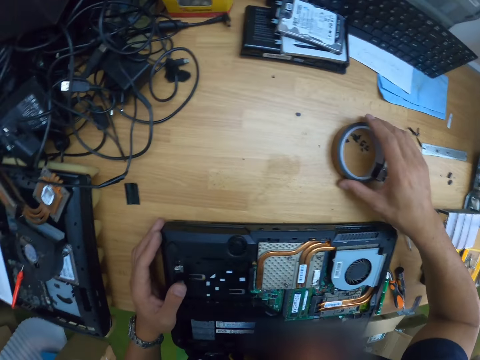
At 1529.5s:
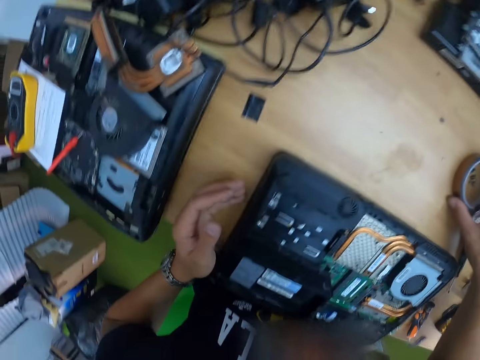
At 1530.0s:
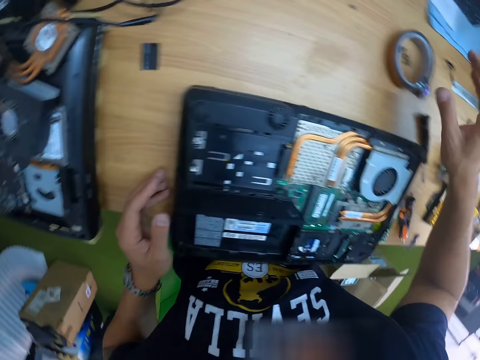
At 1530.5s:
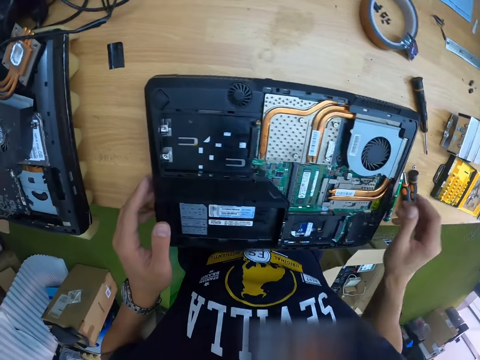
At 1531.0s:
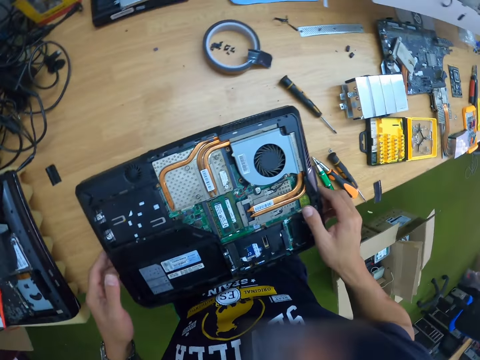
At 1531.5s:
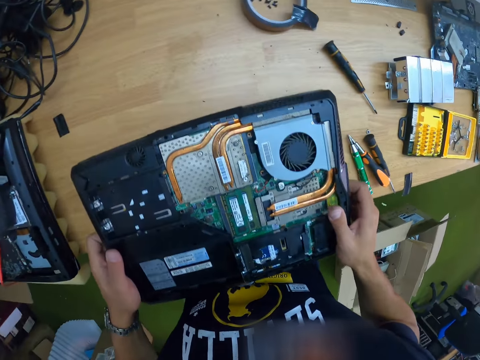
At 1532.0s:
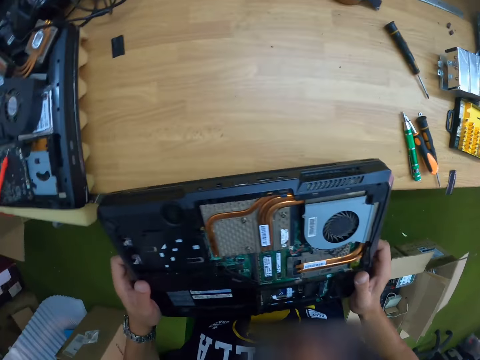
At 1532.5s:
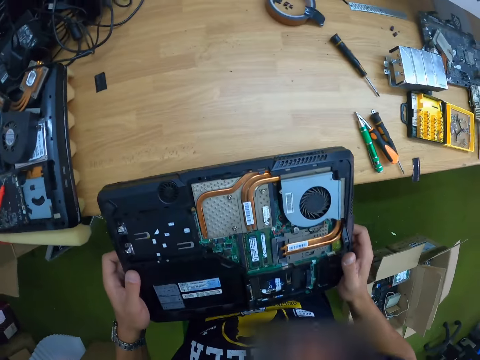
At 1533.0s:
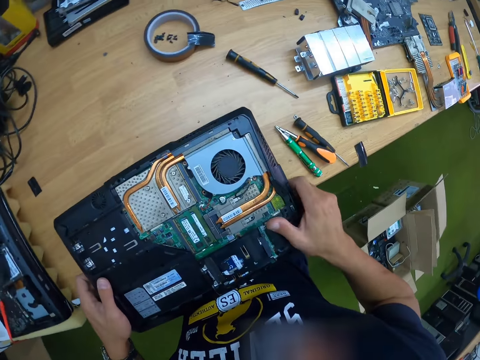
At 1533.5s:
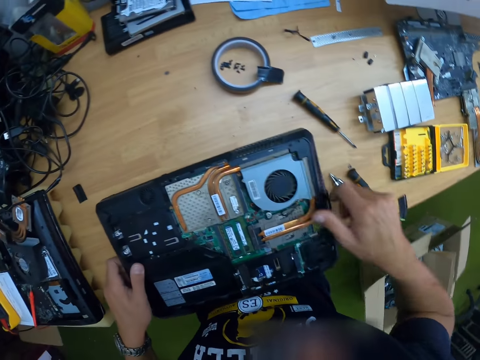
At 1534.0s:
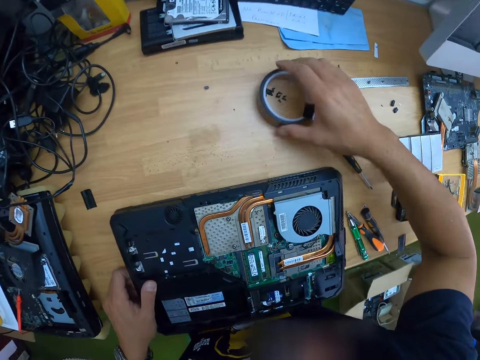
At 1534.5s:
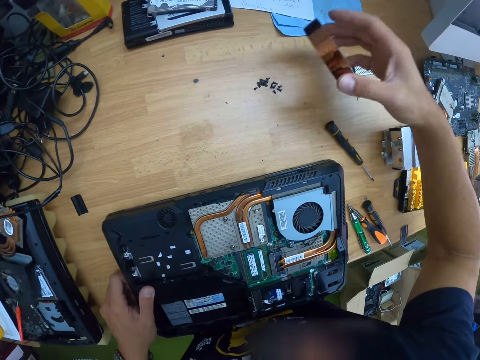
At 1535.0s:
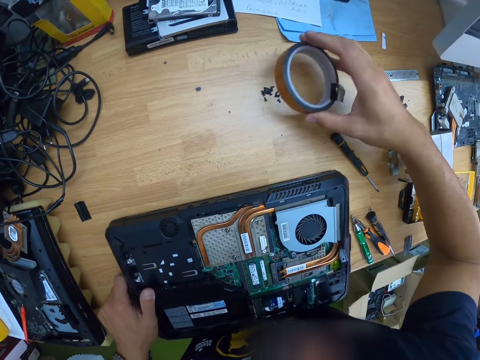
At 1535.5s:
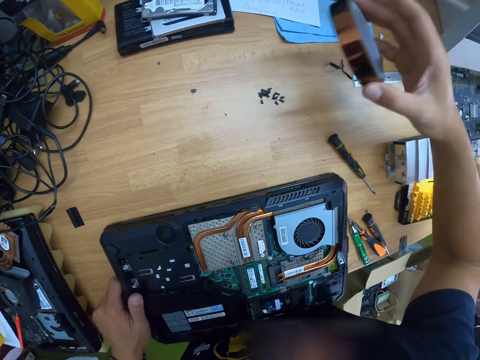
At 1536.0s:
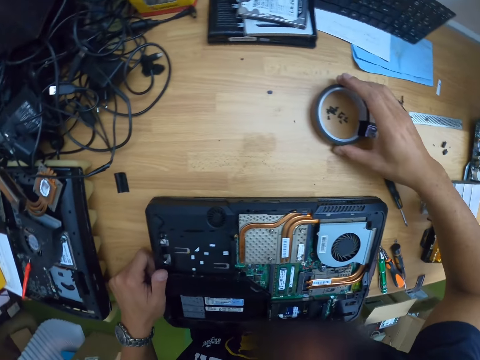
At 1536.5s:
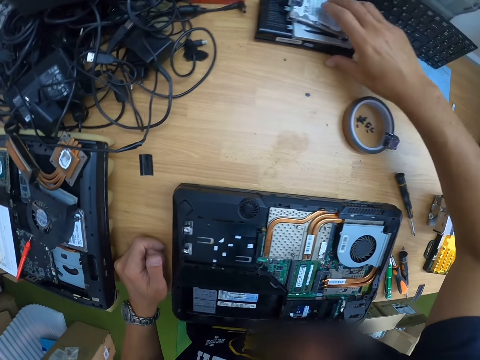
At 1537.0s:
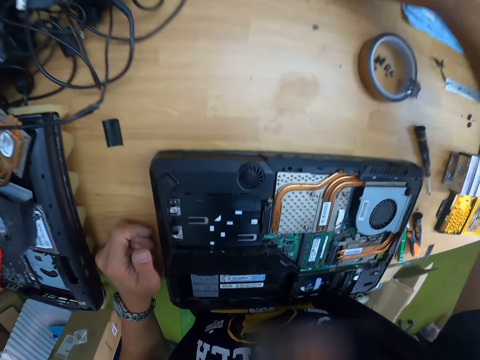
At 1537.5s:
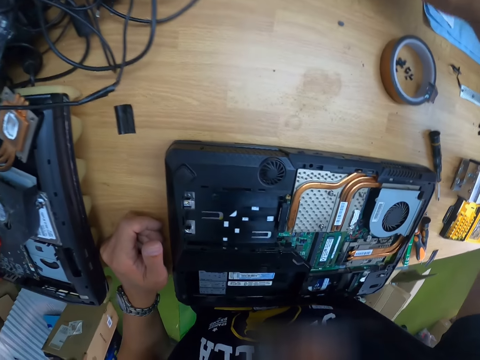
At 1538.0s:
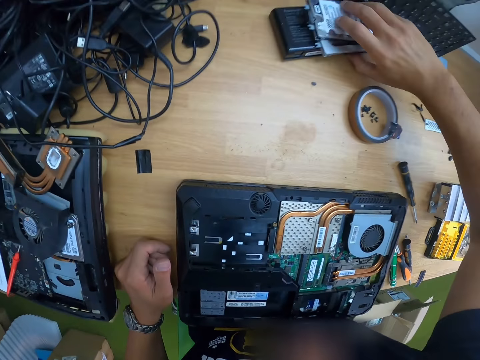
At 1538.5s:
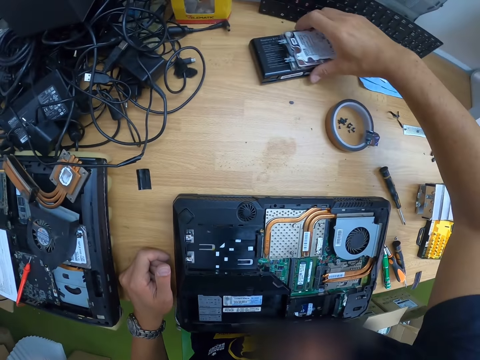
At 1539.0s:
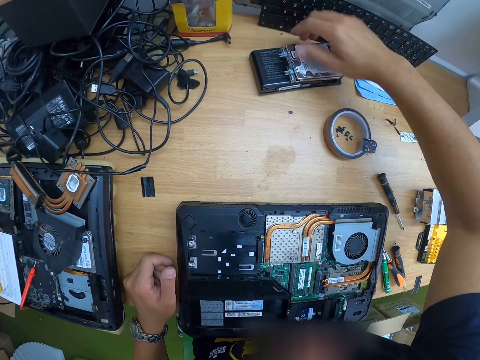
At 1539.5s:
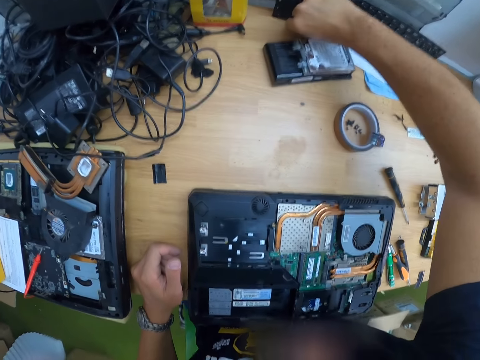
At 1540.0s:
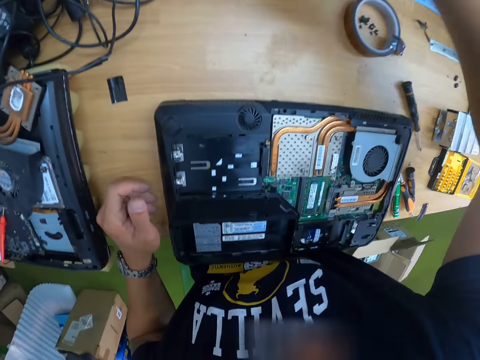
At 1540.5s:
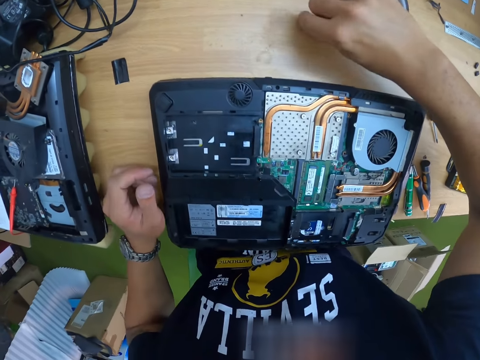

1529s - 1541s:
The camera wearer holds the cello tape. They hold the laptop. They pick up the laptop. They hold a mini PCI wireless board.

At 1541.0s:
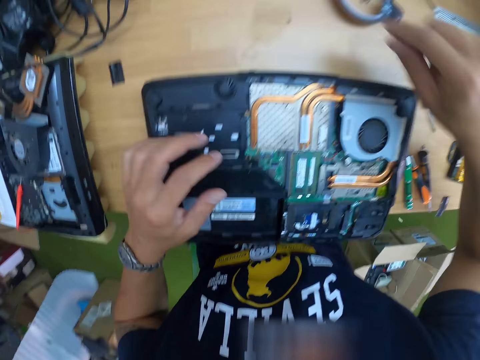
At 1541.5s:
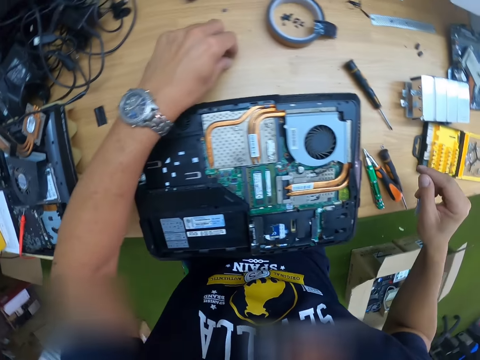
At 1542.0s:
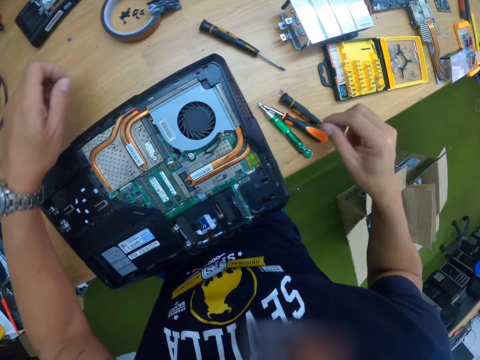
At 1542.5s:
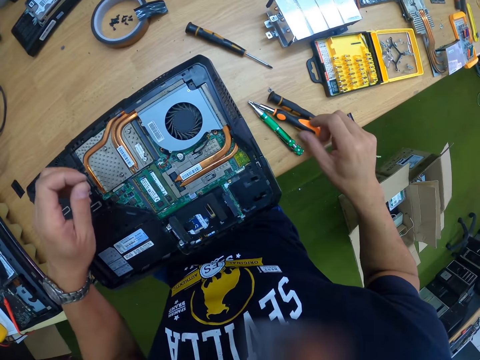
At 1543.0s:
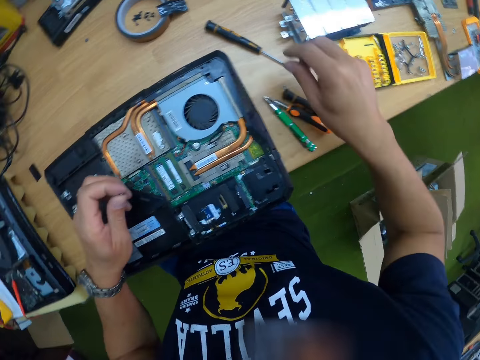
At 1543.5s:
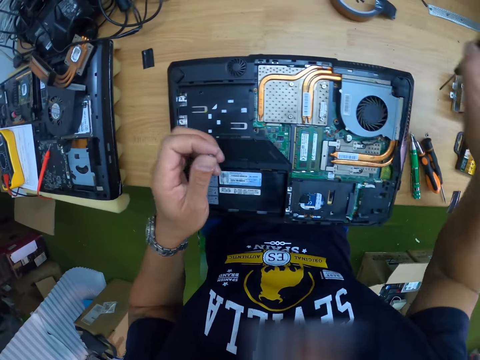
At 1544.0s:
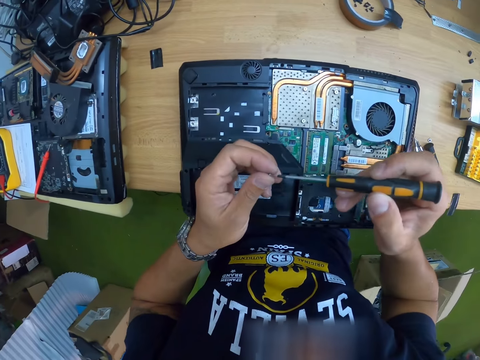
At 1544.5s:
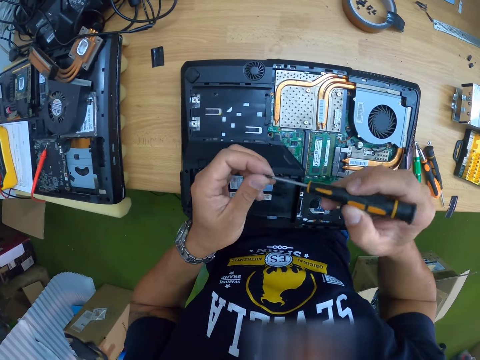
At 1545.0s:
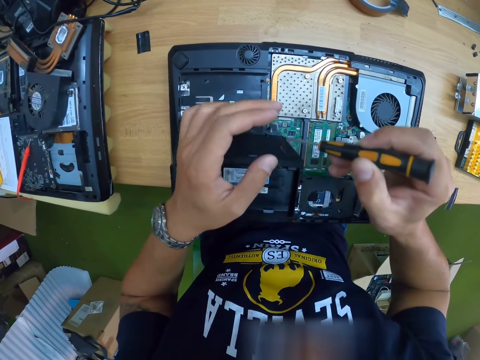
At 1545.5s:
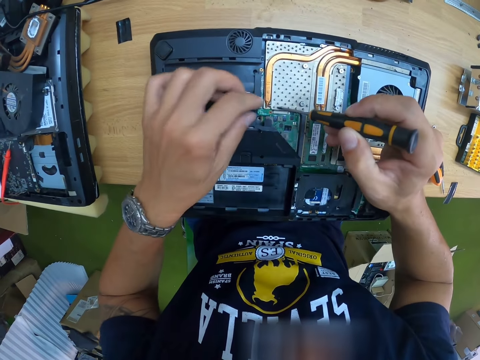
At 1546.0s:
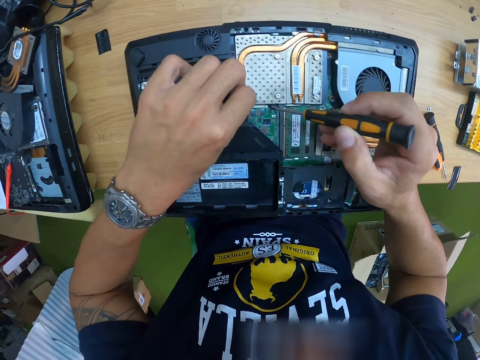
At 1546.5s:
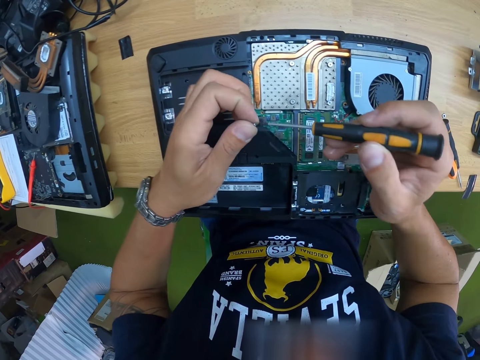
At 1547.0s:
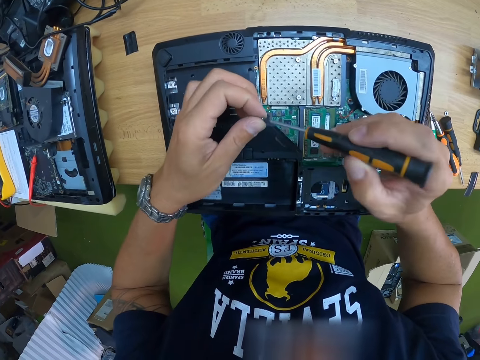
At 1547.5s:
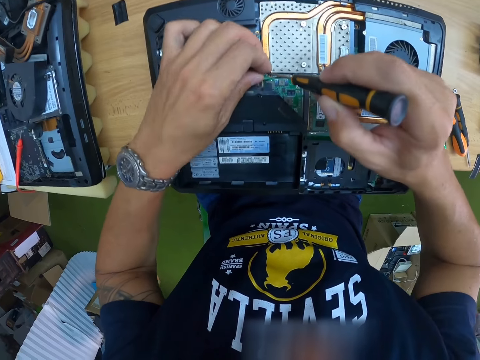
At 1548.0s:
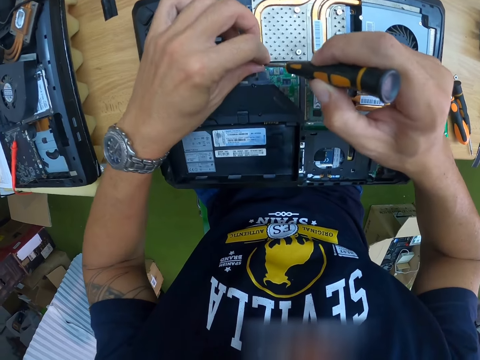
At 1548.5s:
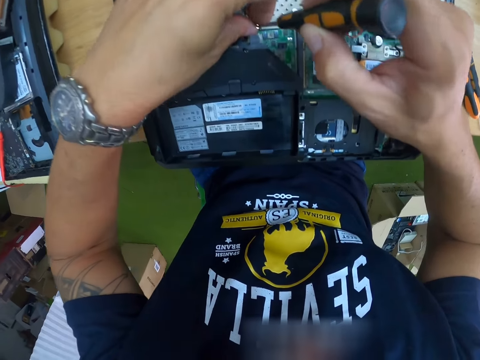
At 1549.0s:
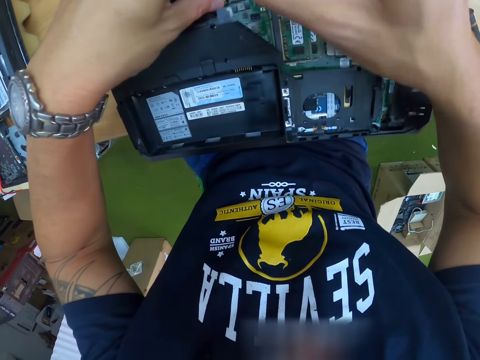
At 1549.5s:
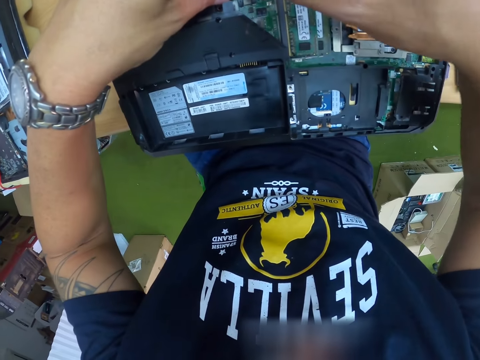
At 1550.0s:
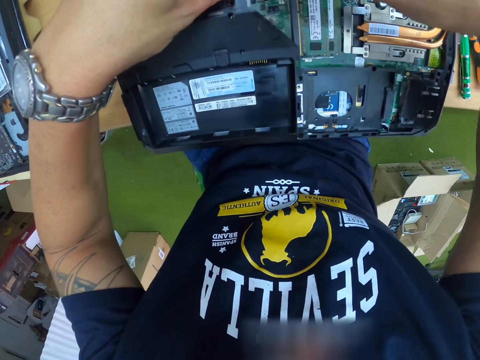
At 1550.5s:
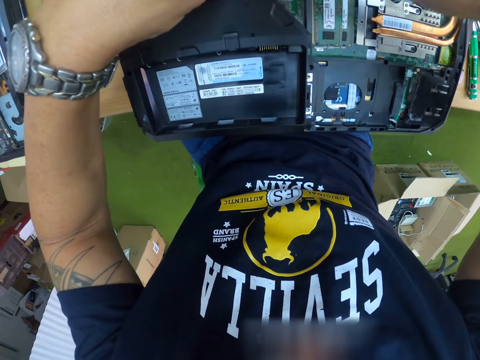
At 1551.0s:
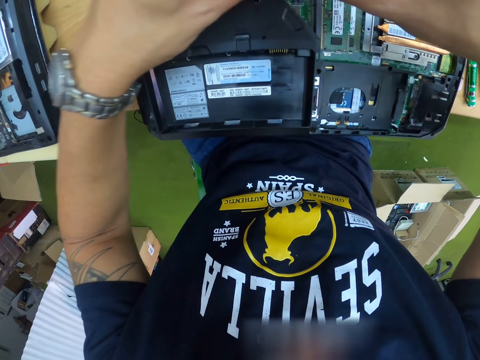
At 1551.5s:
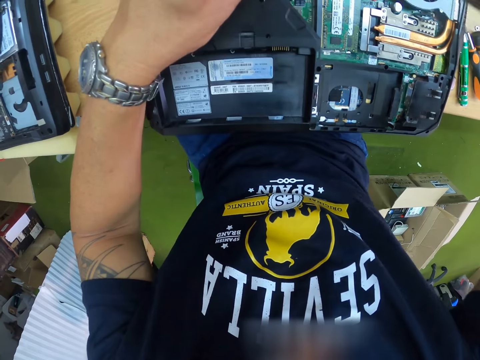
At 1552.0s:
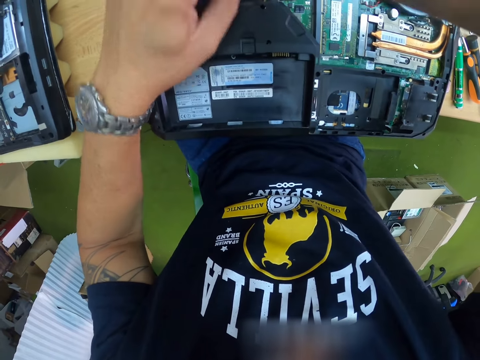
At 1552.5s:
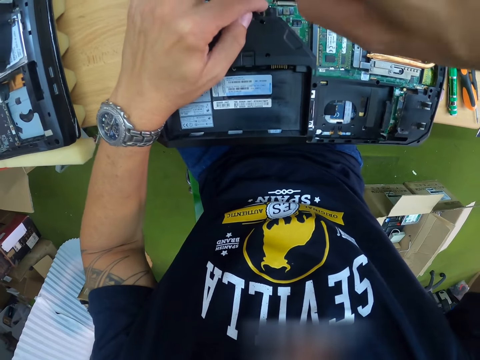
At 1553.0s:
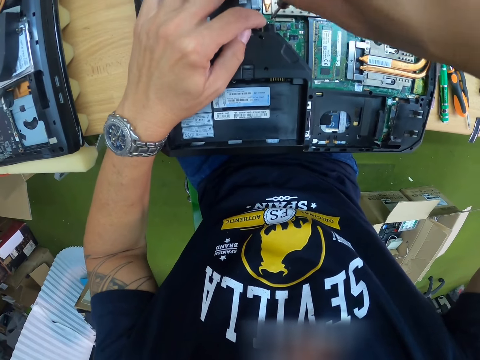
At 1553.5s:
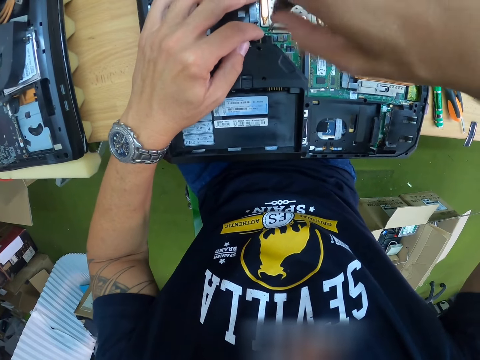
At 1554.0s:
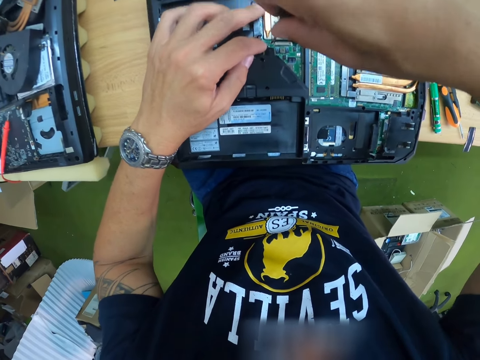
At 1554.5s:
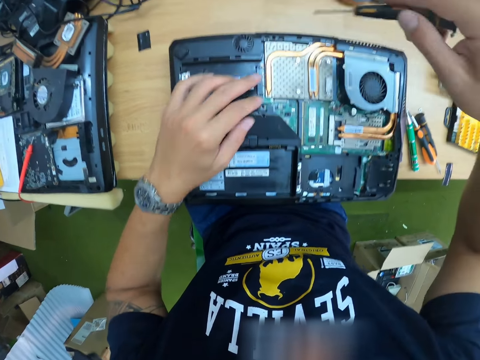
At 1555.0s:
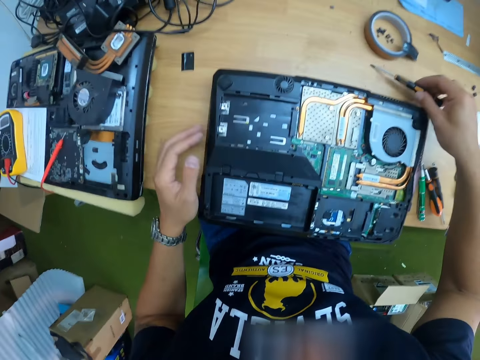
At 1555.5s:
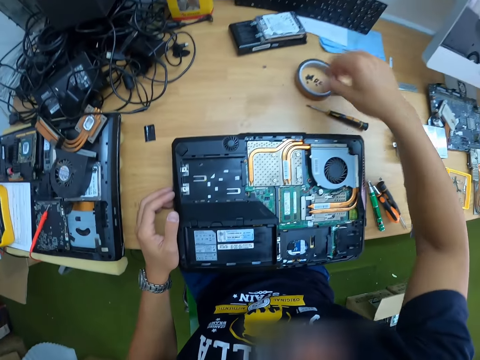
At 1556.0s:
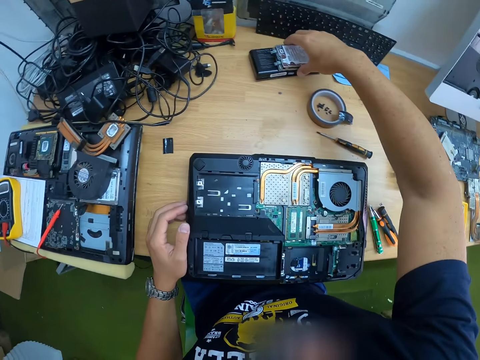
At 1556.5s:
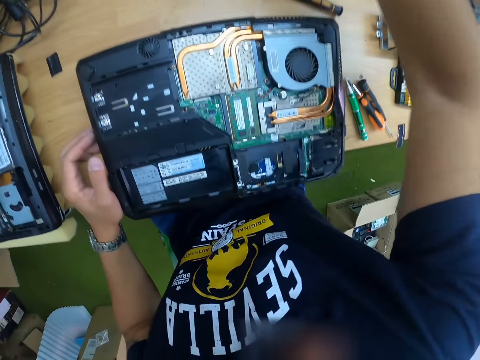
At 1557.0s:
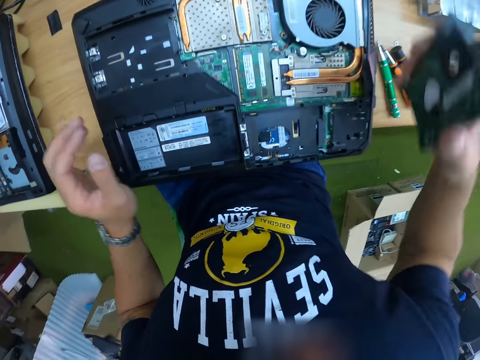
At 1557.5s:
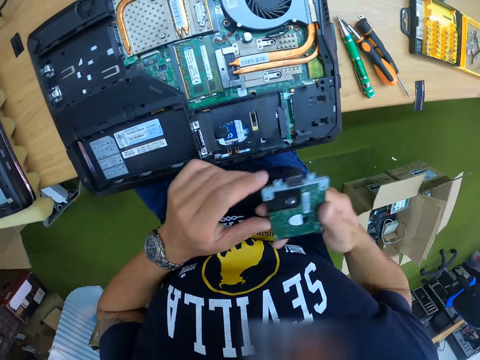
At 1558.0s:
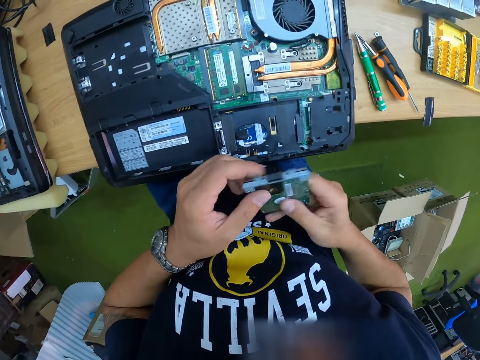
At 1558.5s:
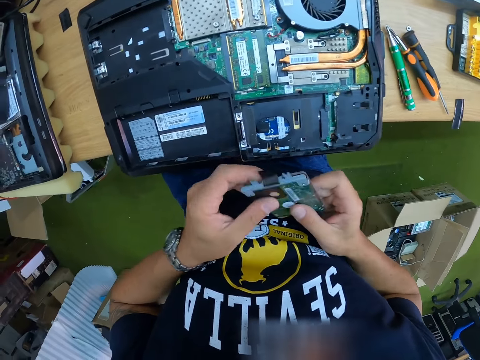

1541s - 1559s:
The camera wearer picks up a screw or microchips from the table with his left hand. He picks up a screwdriver from the table with his right hand. He places the screw in his left hand at the tip of the screwdriver in his right hand. He tightens the laptop on the table with the screw and screwdriver in his right hand. He adjusts the system board. He drops the screwdriver on the table with his right hand. He picks up a hard drive or the mini PCI wireless board from the table with his right hand.
